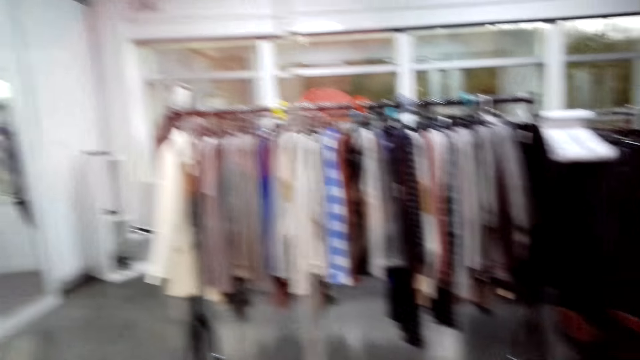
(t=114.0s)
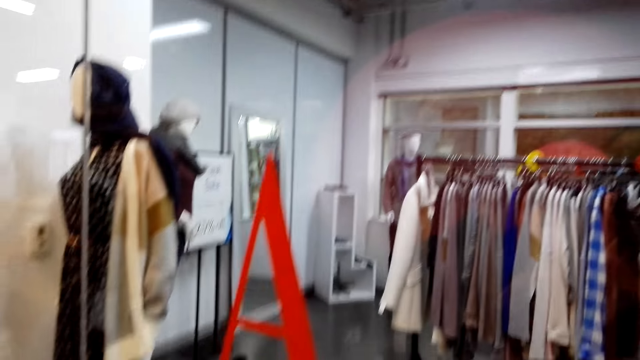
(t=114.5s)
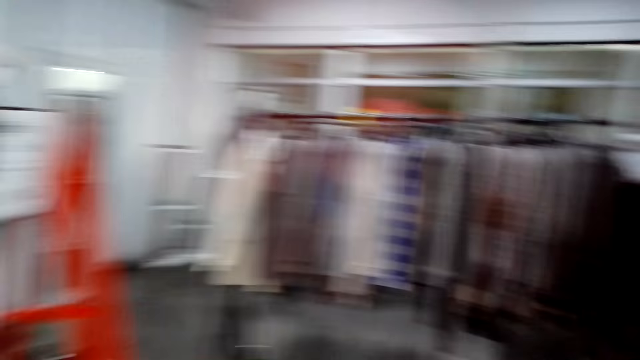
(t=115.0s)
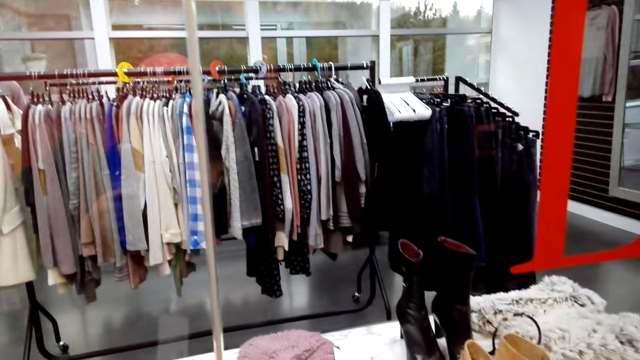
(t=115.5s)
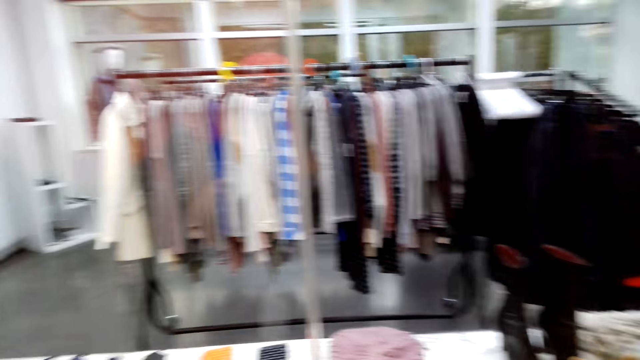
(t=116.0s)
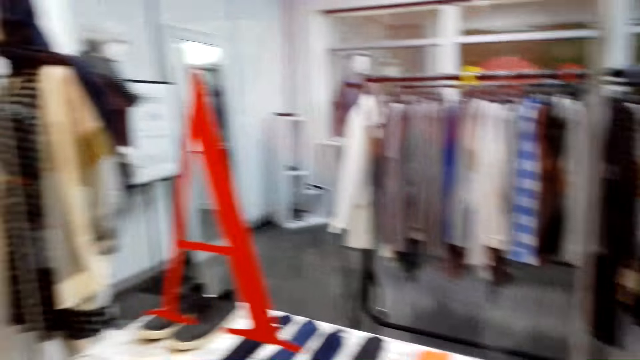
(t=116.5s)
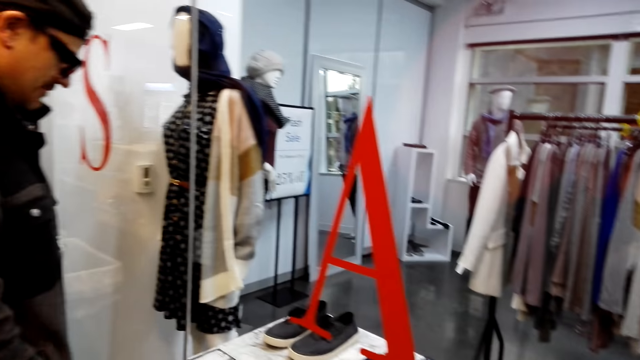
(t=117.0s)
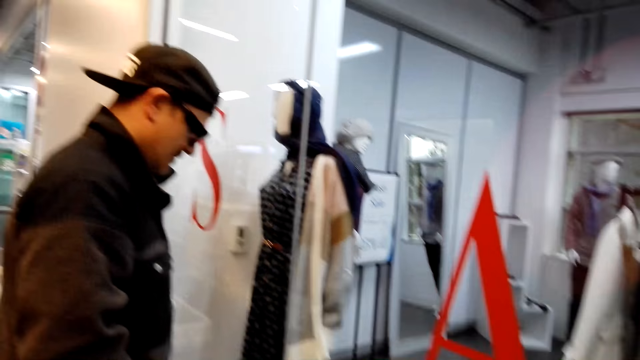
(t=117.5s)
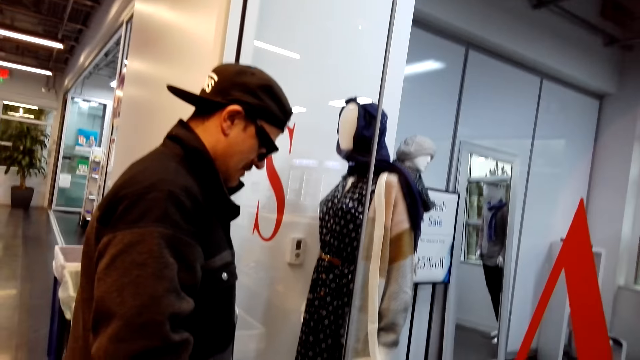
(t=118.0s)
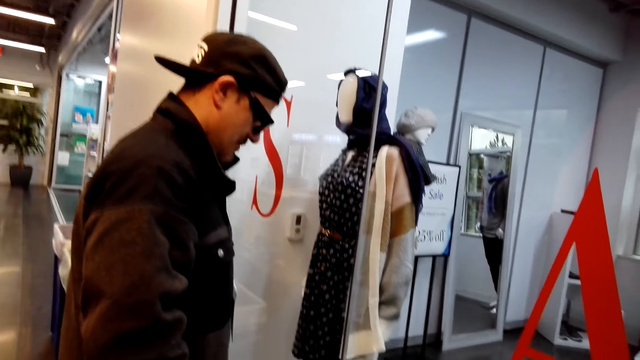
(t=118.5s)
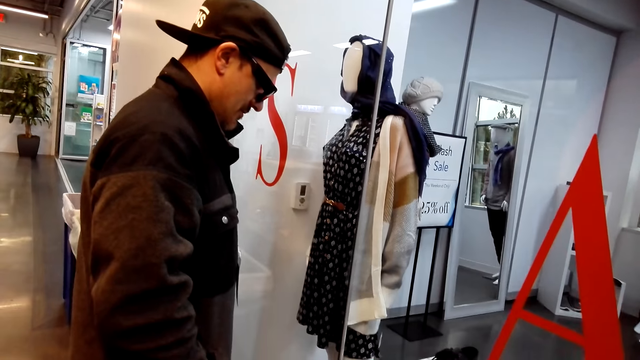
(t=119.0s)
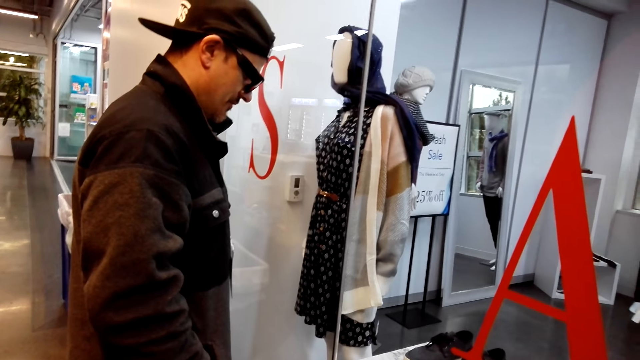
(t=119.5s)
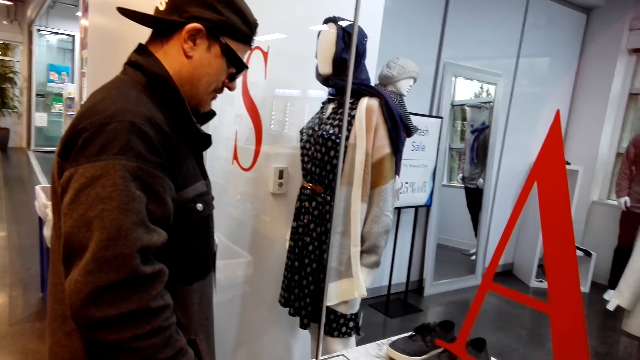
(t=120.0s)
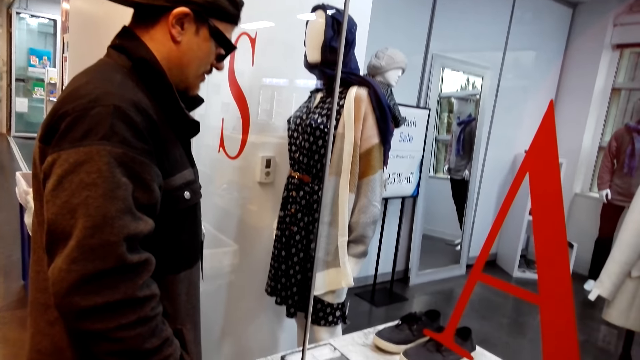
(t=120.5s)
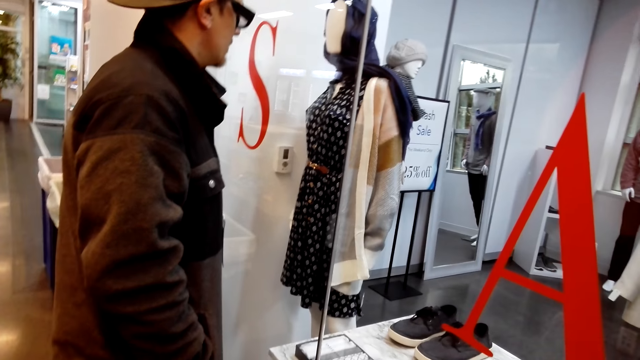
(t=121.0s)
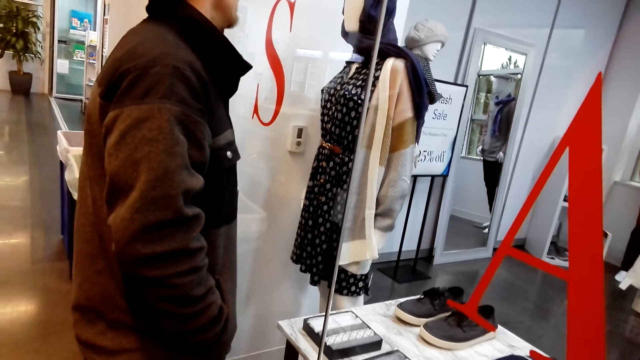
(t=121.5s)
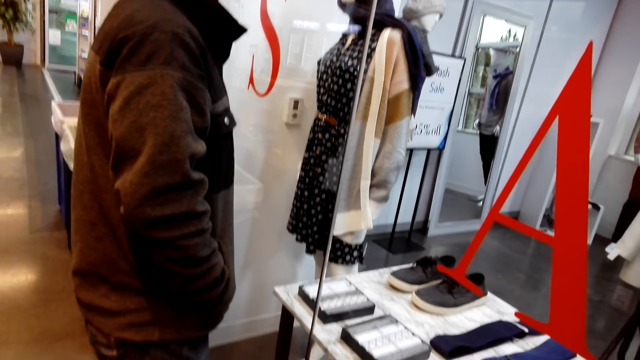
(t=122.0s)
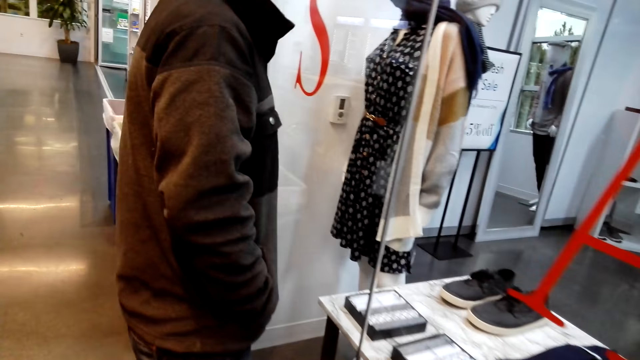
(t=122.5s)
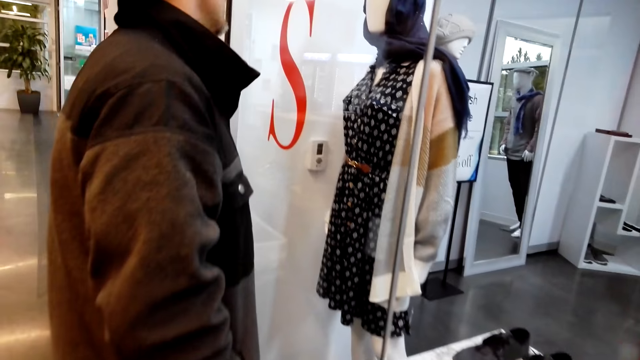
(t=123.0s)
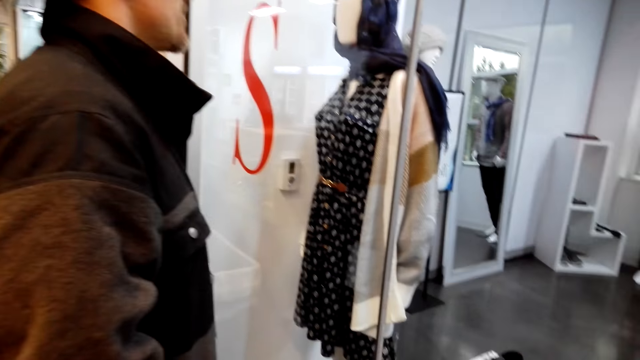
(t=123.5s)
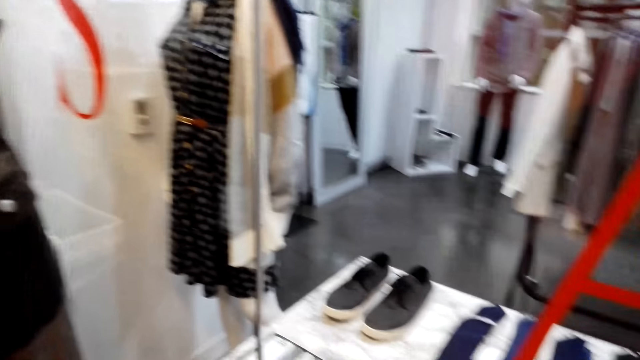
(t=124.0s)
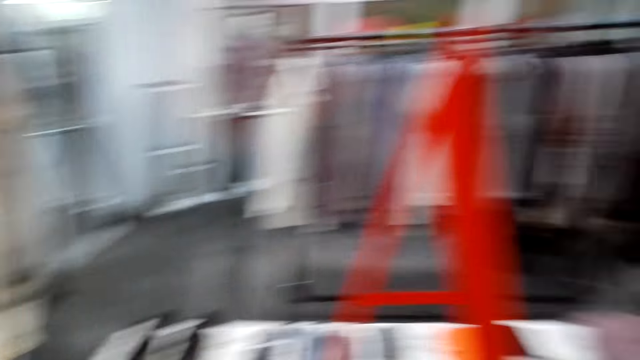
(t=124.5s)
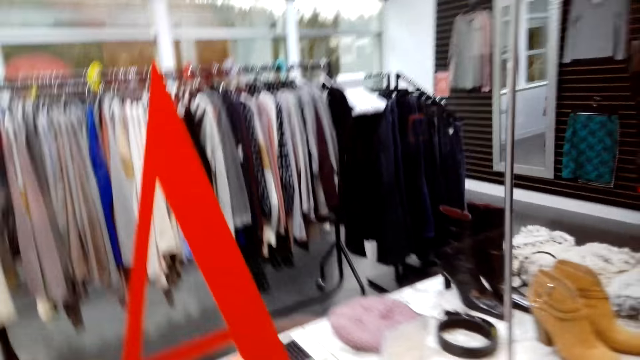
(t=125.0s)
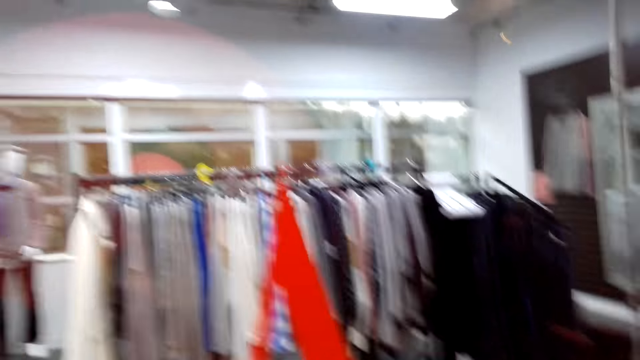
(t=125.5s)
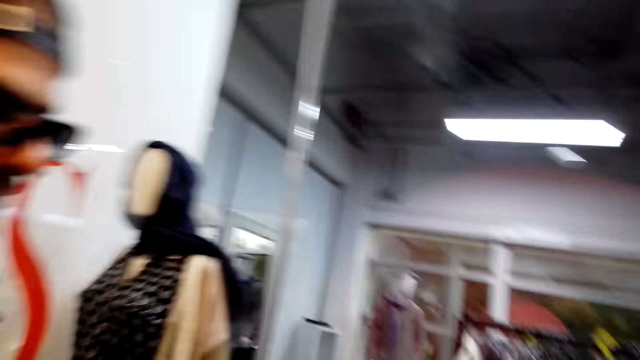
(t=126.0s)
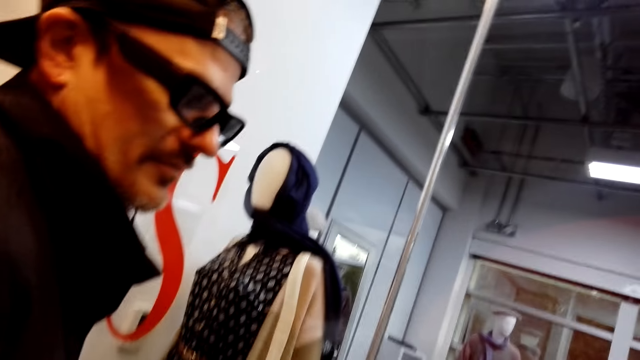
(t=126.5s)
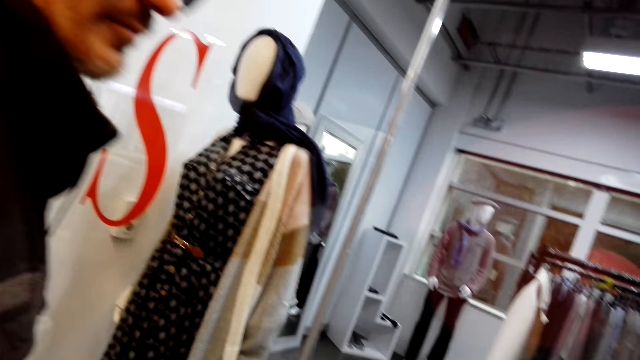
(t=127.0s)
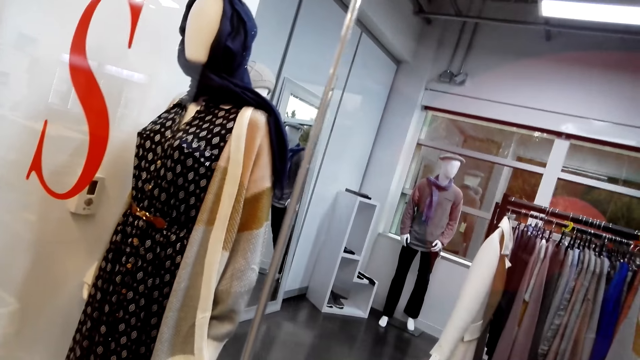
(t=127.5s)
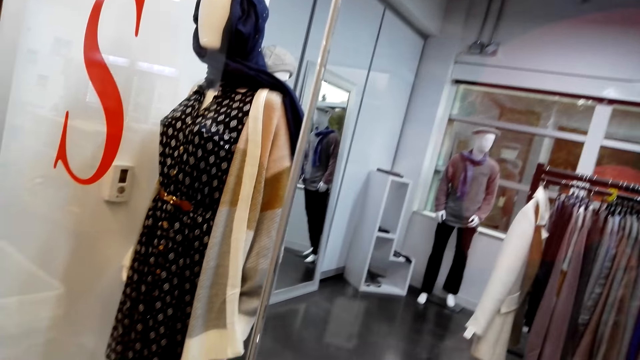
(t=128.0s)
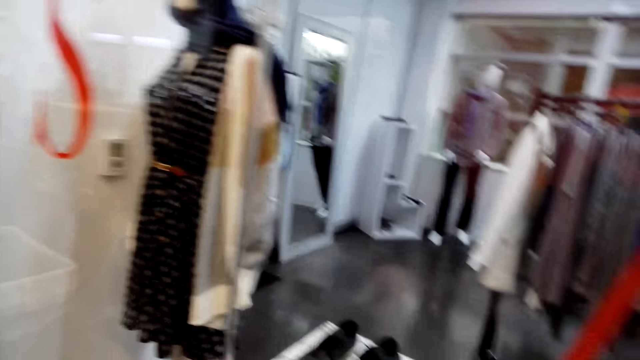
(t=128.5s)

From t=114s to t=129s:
A man converses with the camera wearer. The camera wearer converses with the man. The man converses with the camera wearer. The camera wearer converses with the man. The man converses with the camera wearer. The camera wearer converses with the man. The man converses with the camera wearer. The camera wearer converses with the man.

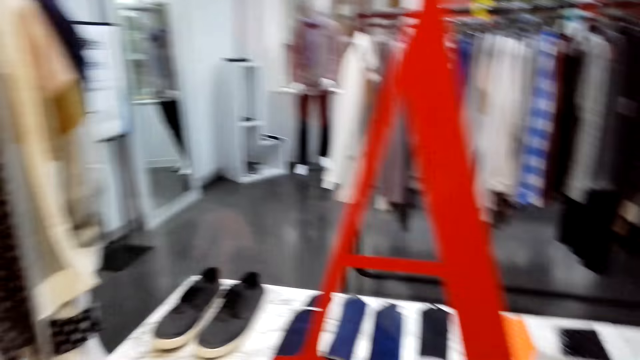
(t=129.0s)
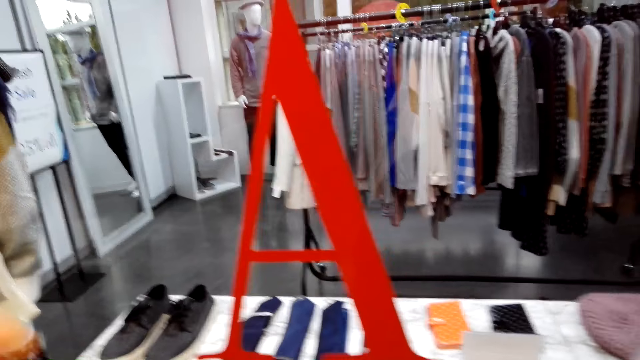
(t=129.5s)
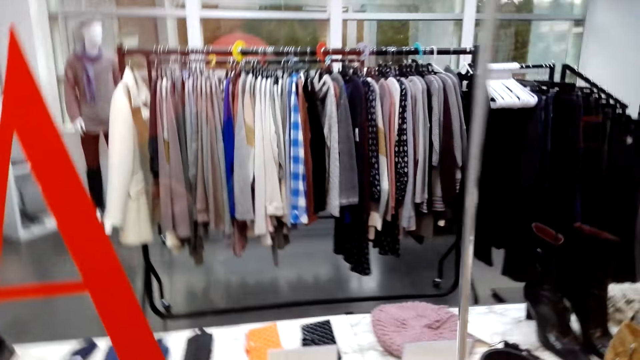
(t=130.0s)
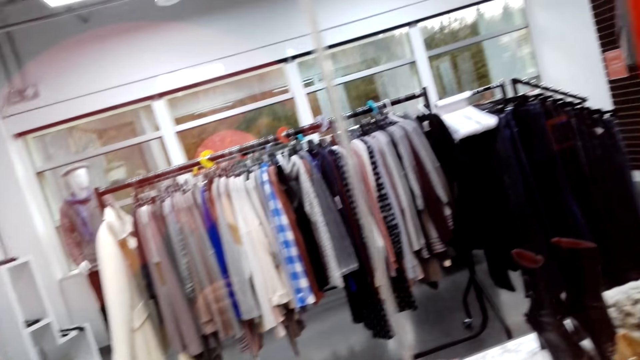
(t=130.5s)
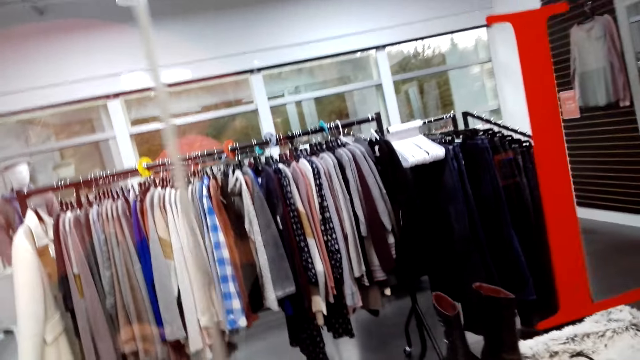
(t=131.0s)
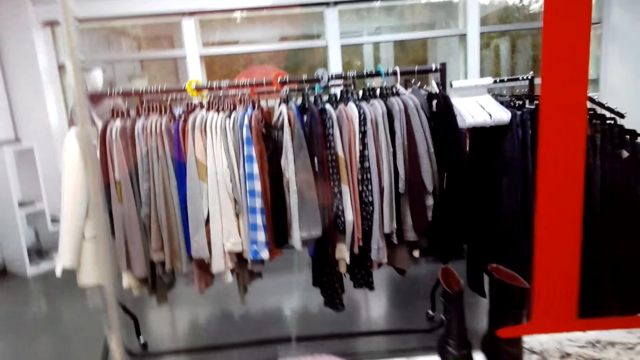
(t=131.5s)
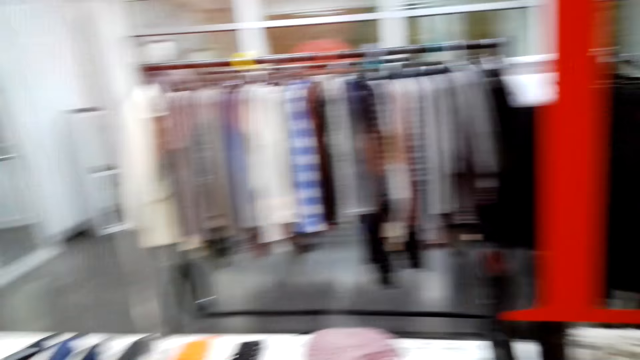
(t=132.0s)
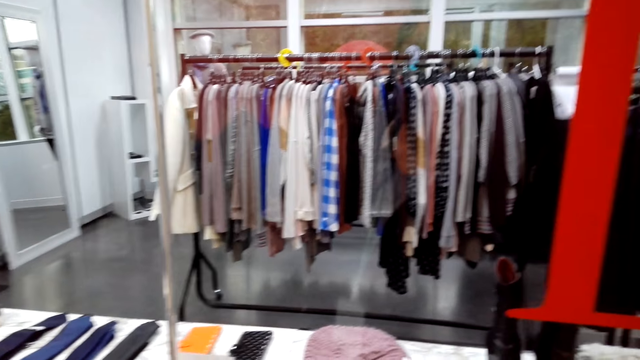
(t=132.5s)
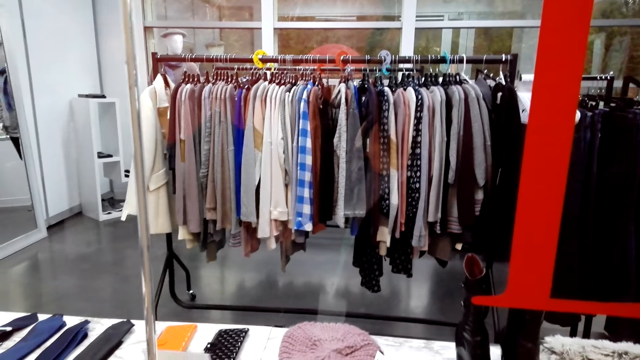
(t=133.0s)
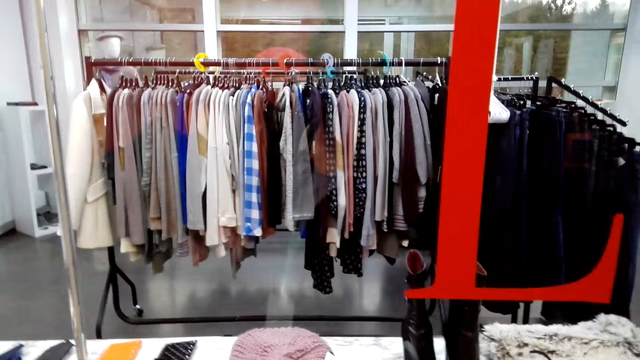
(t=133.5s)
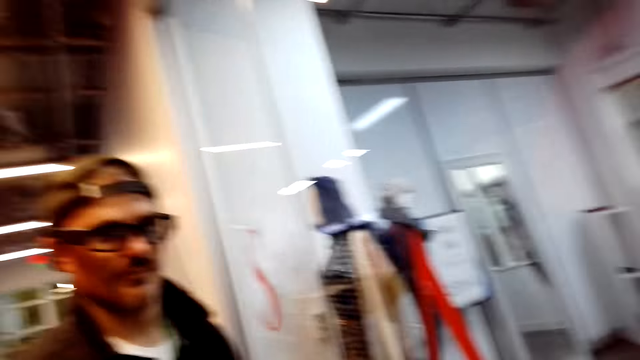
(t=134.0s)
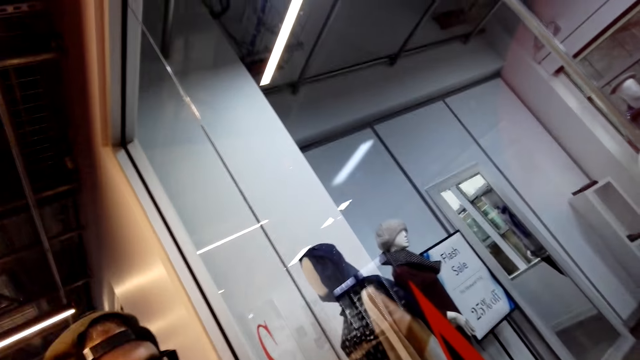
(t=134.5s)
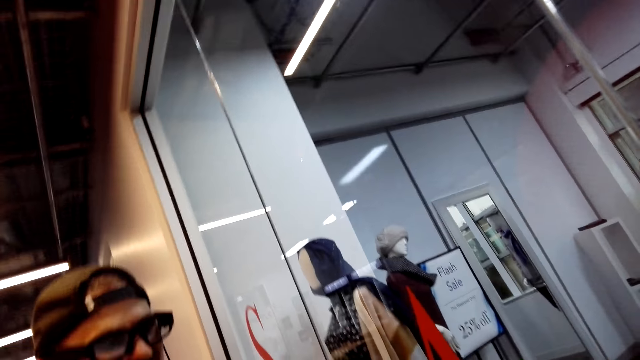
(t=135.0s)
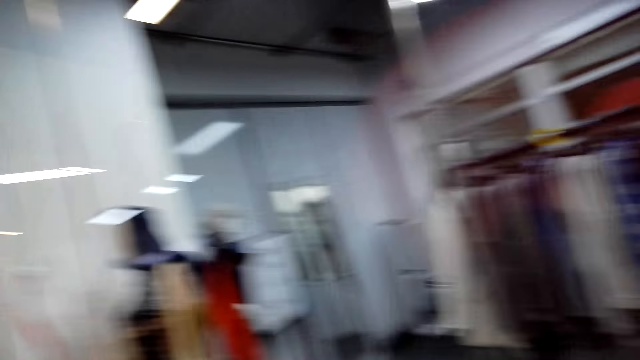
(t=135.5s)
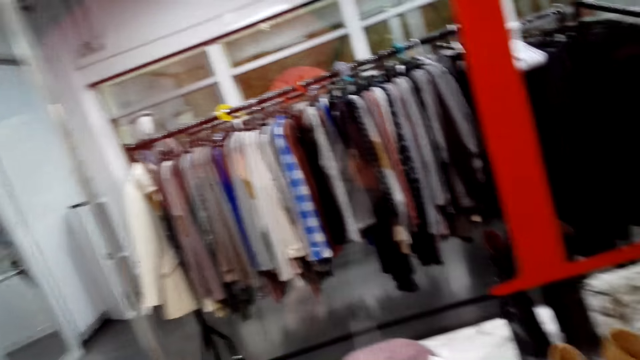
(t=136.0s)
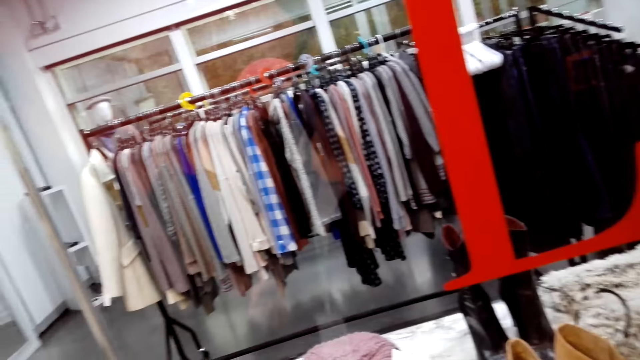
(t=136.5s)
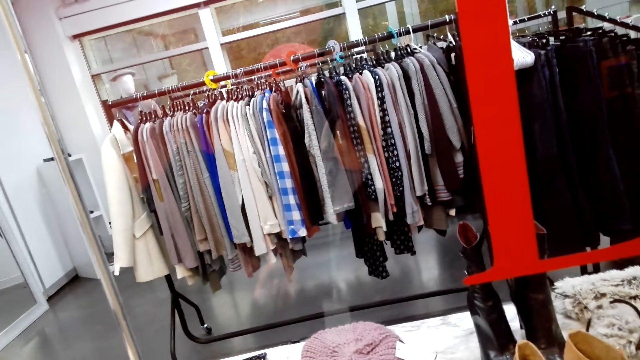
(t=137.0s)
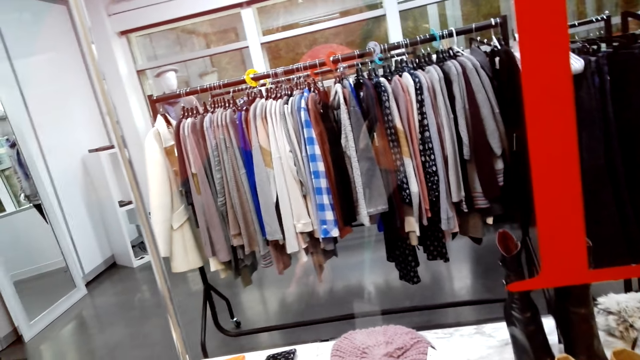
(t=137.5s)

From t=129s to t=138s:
A man converses with the camera wearer. The camera wearer converses with the man. The man converses with the camera wearer.
